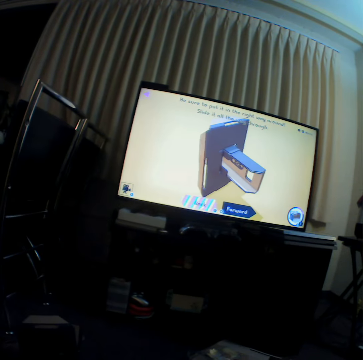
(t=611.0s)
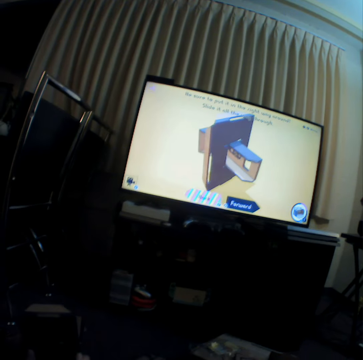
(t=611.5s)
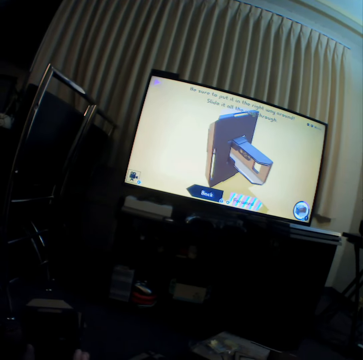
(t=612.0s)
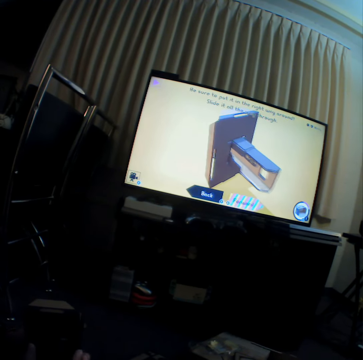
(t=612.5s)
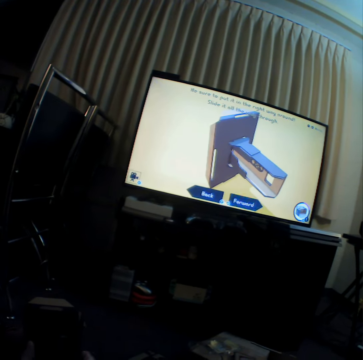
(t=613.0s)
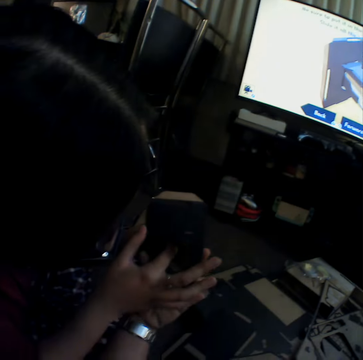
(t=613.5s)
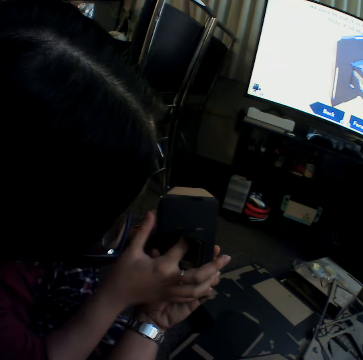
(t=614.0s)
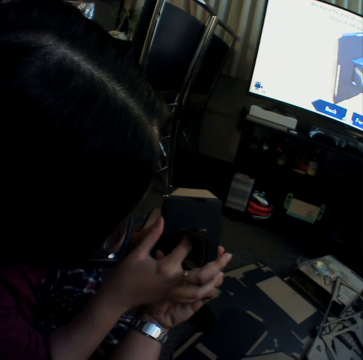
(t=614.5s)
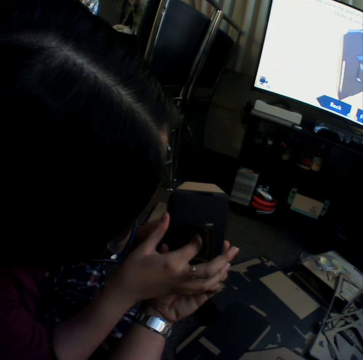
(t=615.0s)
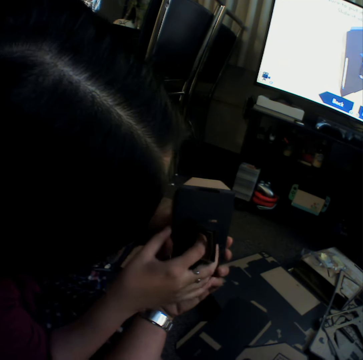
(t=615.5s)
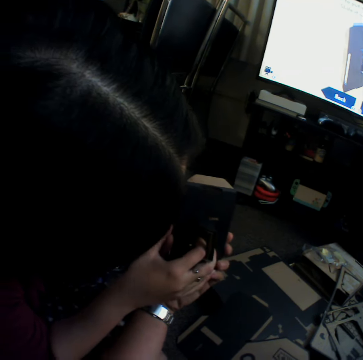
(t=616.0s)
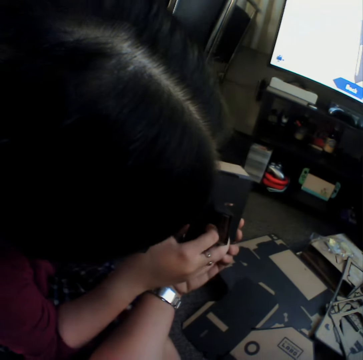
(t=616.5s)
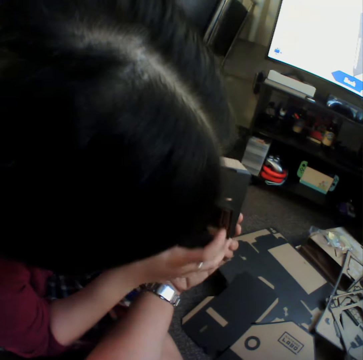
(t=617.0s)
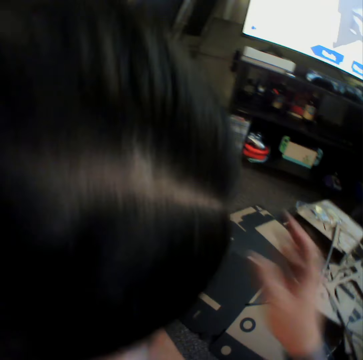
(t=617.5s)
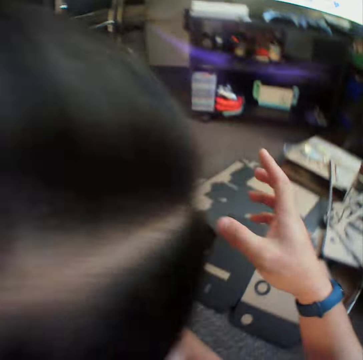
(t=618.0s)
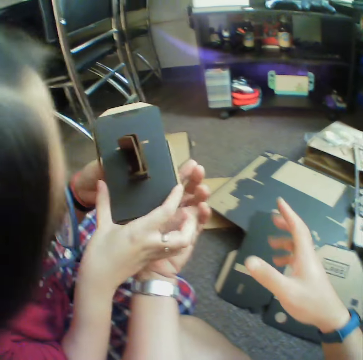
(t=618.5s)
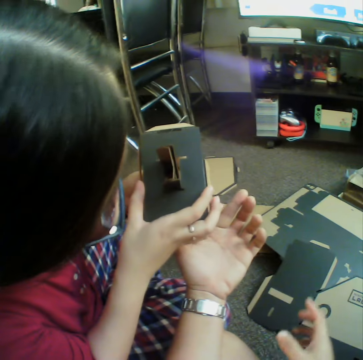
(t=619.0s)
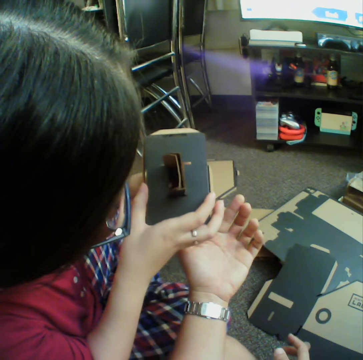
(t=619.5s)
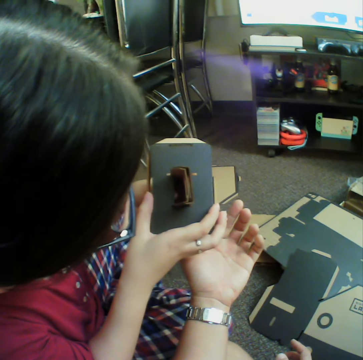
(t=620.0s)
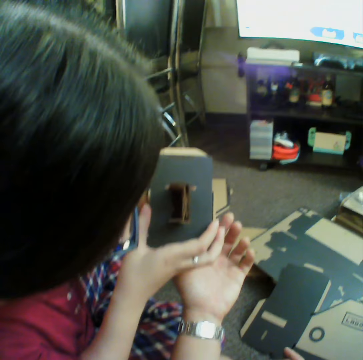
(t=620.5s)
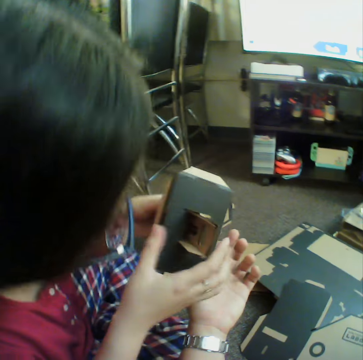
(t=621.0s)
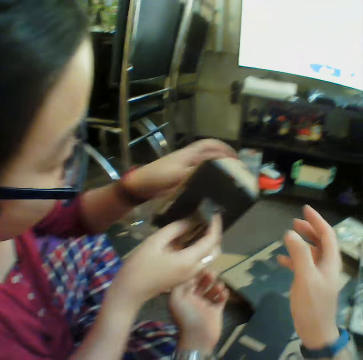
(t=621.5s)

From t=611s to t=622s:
A woman joins craft materials.

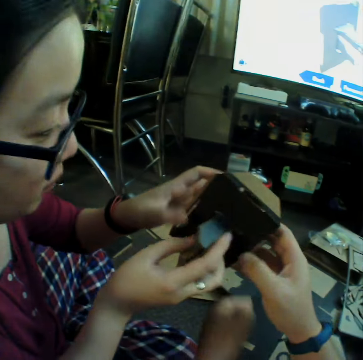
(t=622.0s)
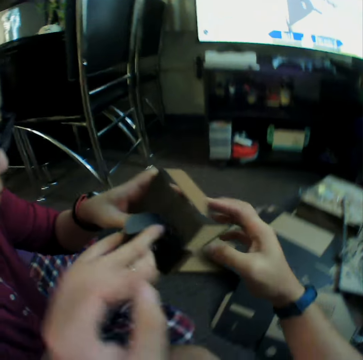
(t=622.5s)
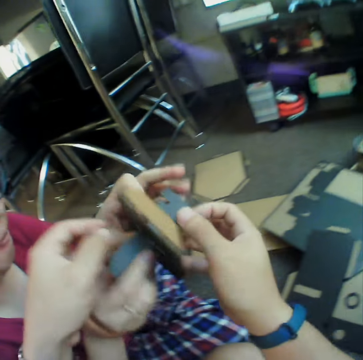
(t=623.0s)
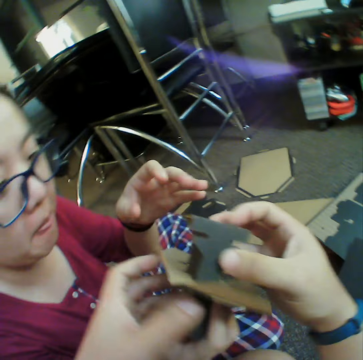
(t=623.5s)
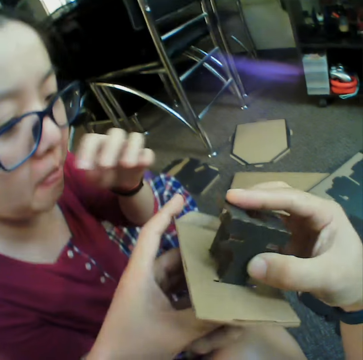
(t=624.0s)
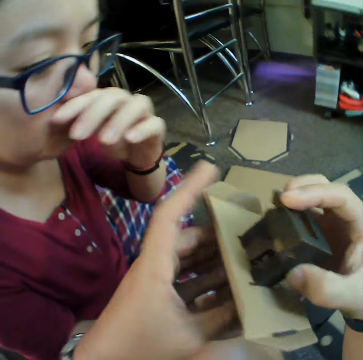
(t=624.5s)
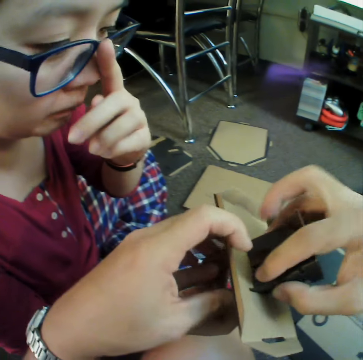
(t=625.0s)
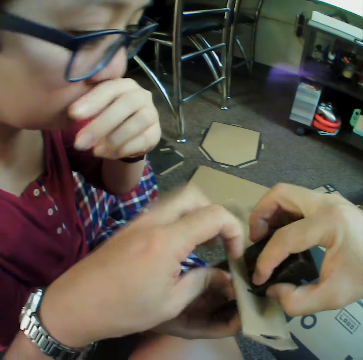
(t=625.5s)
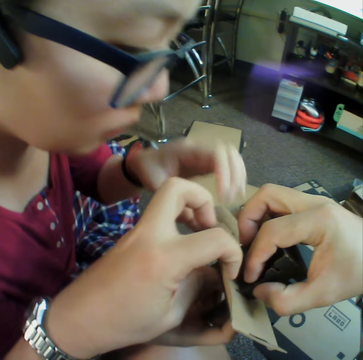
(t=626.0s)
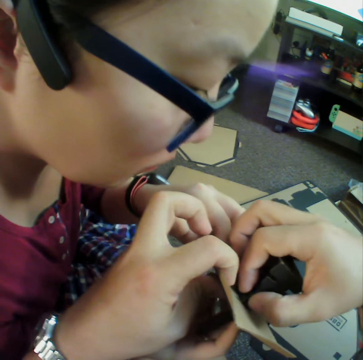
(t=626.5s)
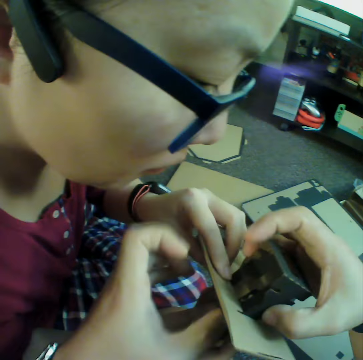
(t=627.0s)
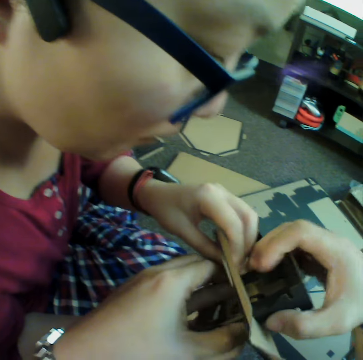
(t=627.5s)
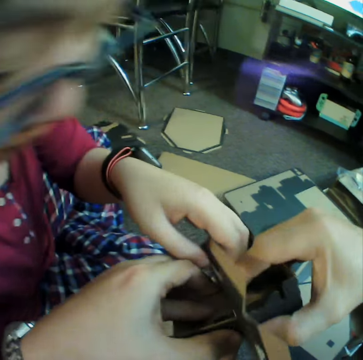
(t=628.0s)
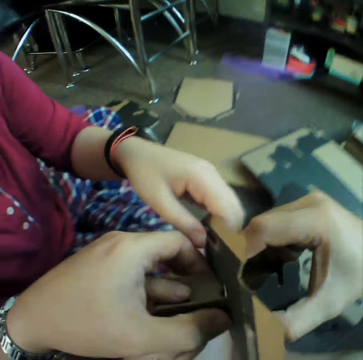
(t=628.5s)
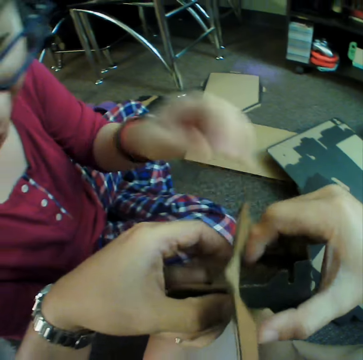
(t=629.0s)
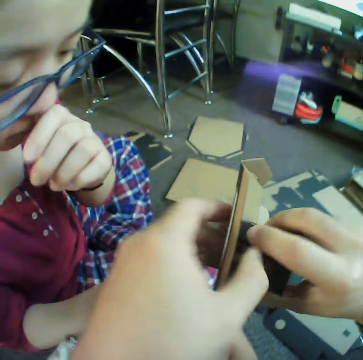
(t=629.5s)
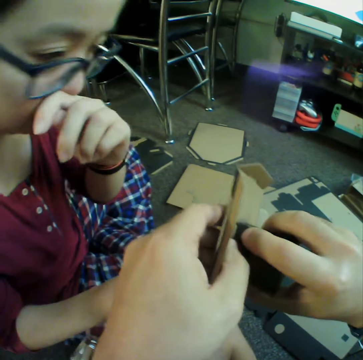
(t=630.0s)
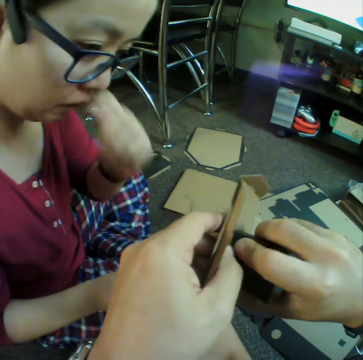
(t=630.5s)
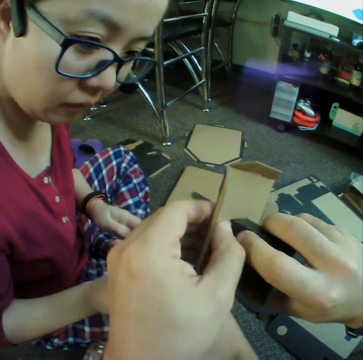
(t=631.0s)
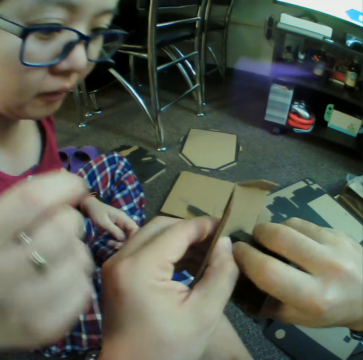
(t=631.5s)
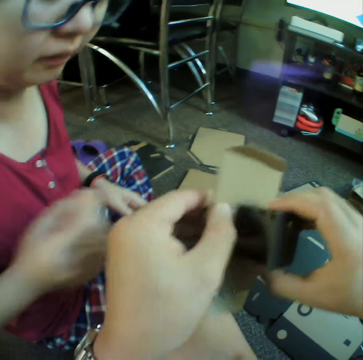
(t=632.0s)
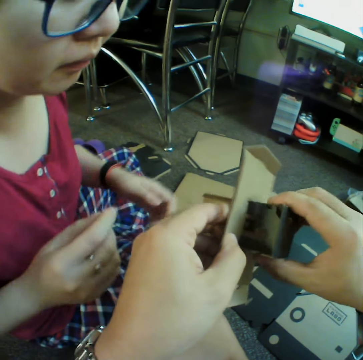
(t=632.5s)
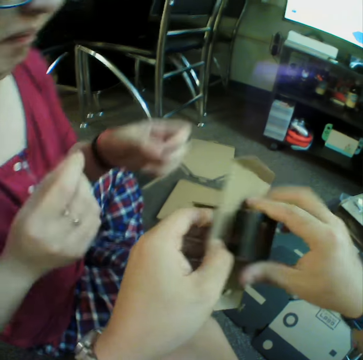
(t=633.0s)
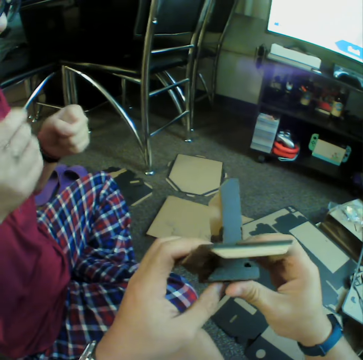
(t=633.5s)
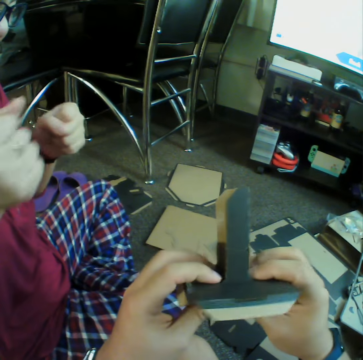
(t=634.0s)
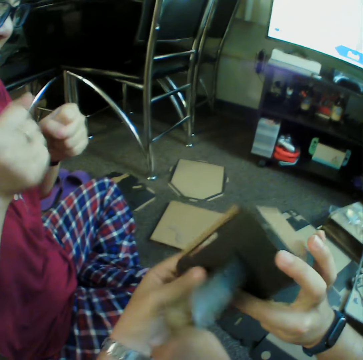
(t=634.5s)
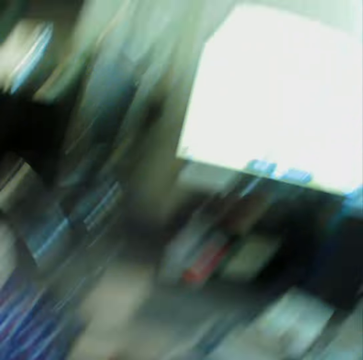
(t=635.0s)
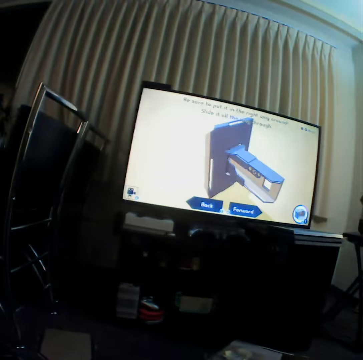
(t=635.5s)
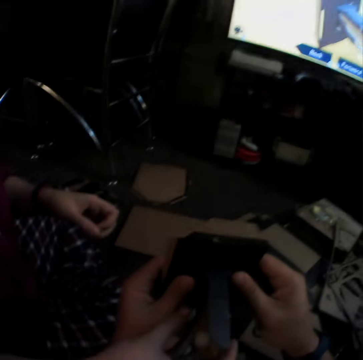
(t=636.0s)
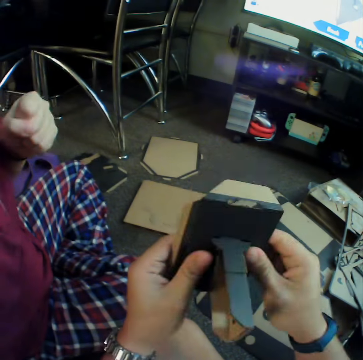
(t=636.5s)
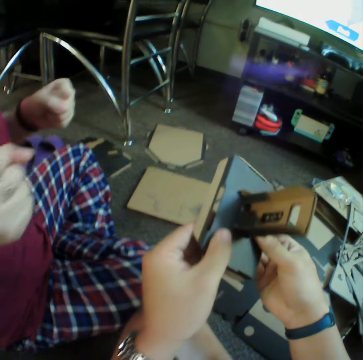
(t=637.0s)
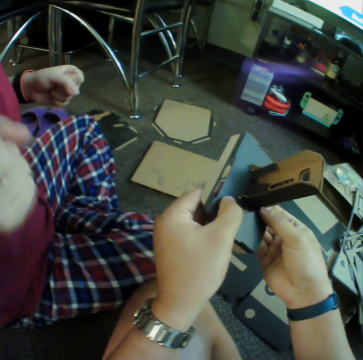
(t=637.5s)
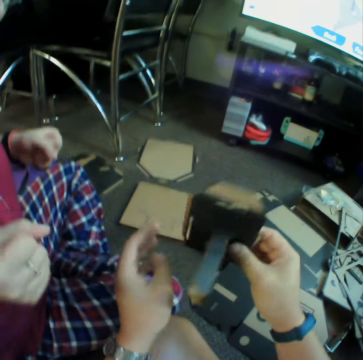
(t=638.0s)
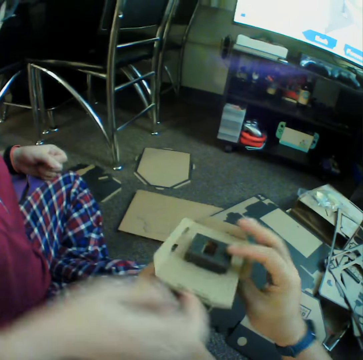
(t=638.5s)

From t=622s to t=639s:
A girl rubs the nose. The girl scratches the nose. The camera wearer pieces together pieces of the box. The girl scratches the nose. The camera wearer pieces together the box. The girl shakes the hands. The camera wearer looks at the television. They look at the pieces of the box.

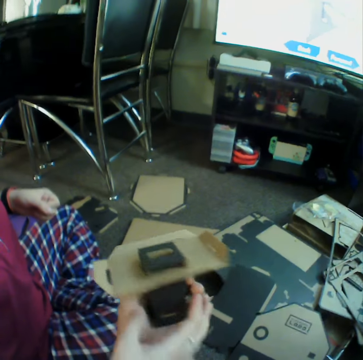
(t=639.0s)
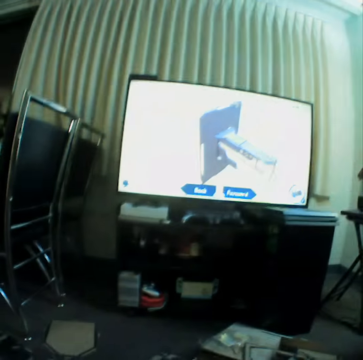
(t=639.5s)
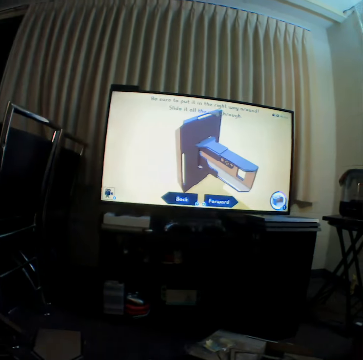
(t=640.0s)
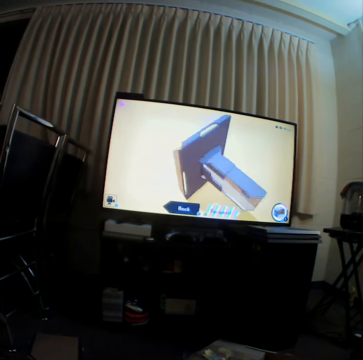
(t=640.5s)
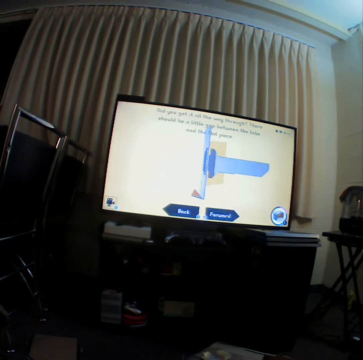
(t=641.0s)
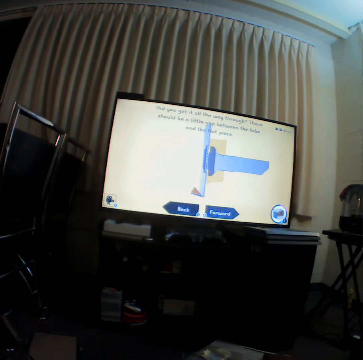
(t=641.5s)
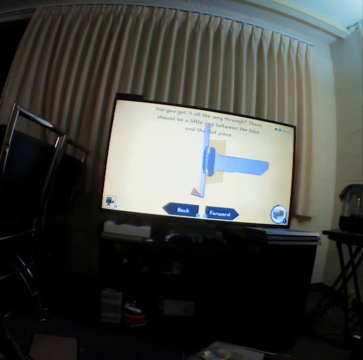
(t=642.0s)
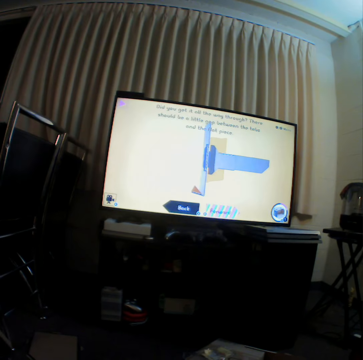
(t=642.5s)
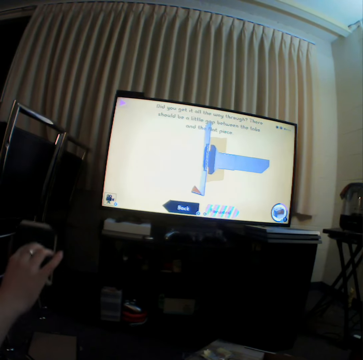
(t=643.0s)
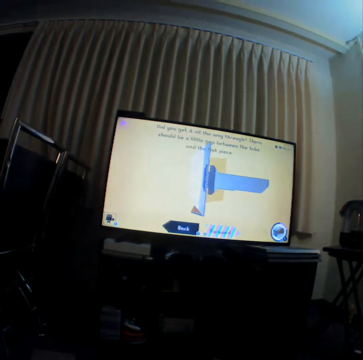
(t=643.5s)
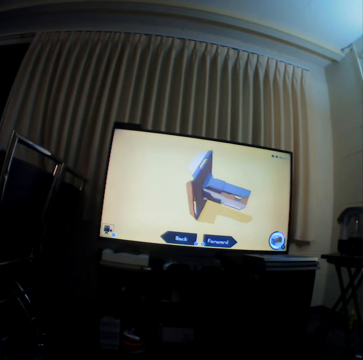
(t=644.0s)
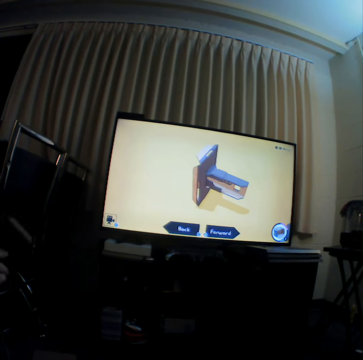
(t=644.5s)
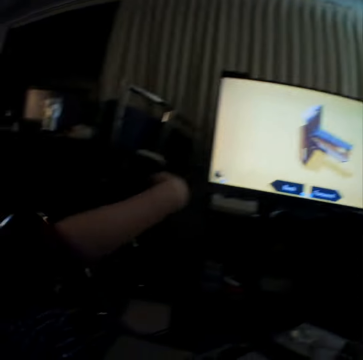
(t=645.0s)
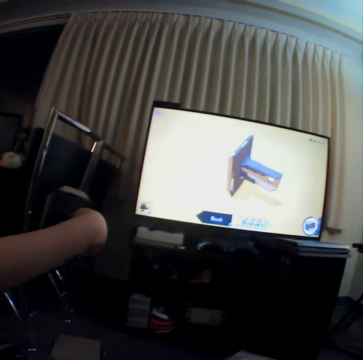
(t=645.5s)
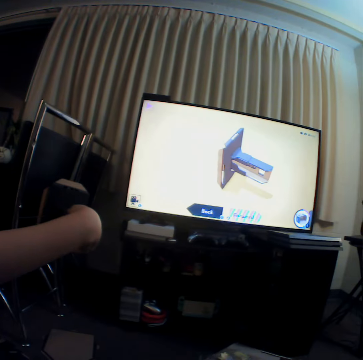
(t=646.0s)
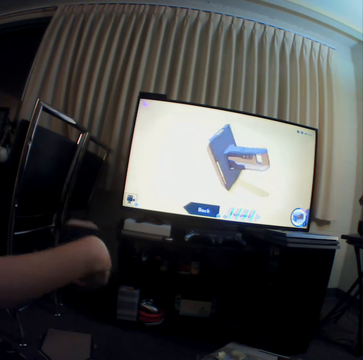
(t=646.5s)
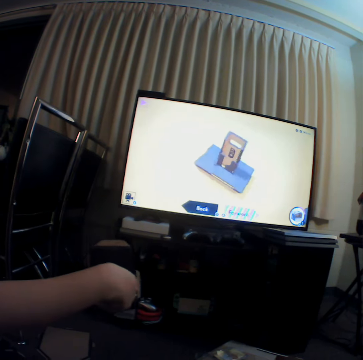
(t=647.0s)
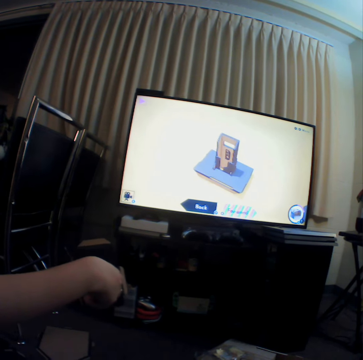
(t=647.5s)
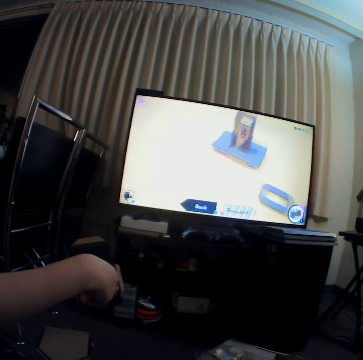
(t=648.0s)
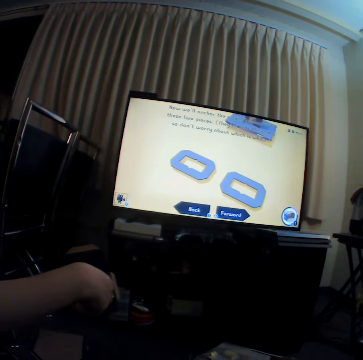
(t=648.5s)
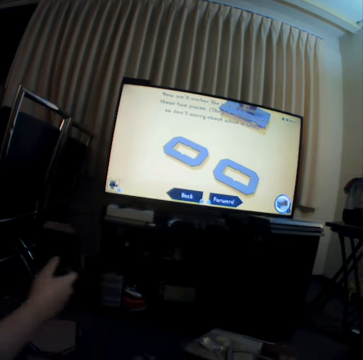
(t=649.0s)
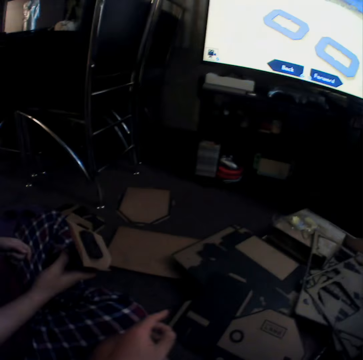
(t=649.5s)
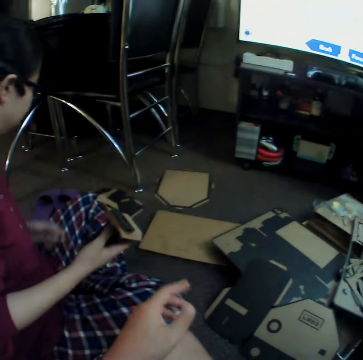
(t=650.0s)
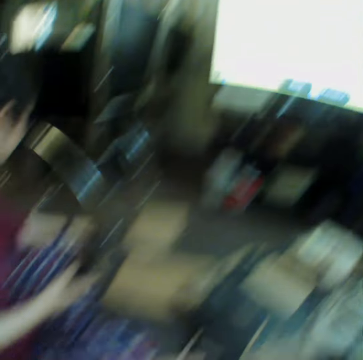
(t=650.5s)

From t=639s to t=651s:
The camera wearer looks at the television. A girl raises the hand with a piece of the box. The girl moves a hand. The camera wearer watches the television.
